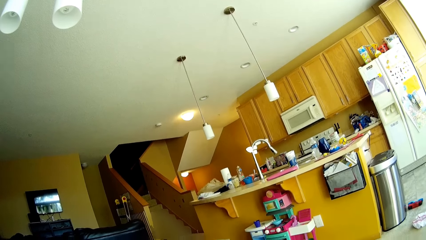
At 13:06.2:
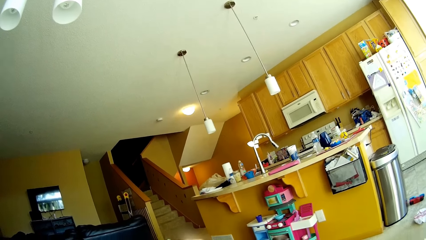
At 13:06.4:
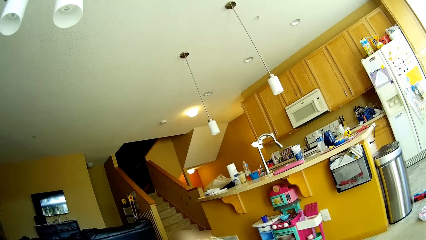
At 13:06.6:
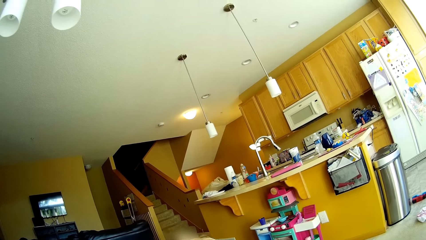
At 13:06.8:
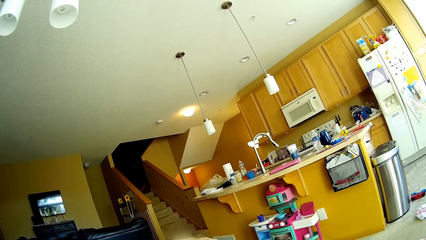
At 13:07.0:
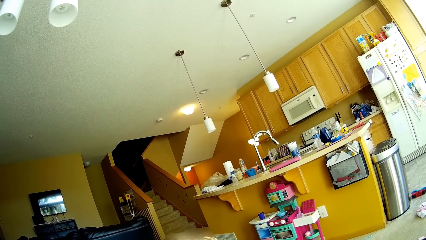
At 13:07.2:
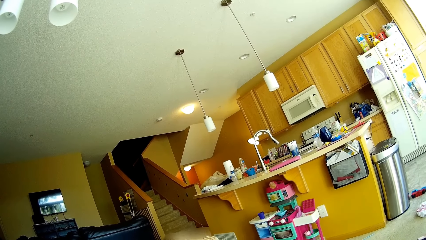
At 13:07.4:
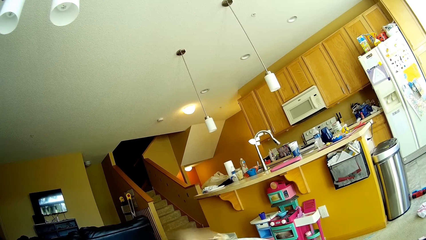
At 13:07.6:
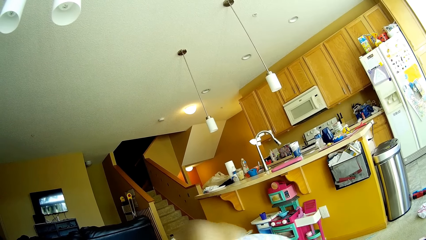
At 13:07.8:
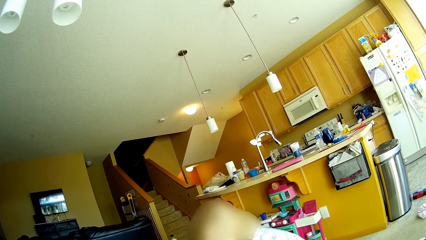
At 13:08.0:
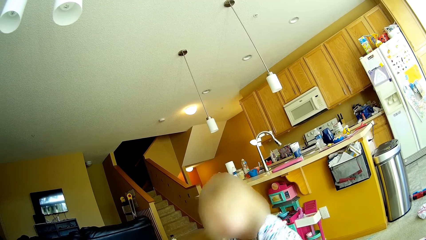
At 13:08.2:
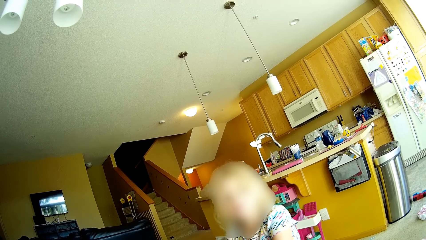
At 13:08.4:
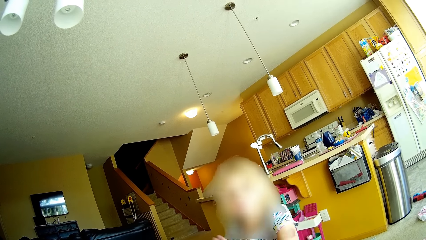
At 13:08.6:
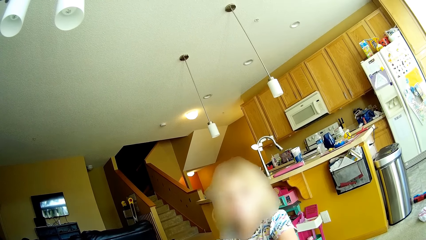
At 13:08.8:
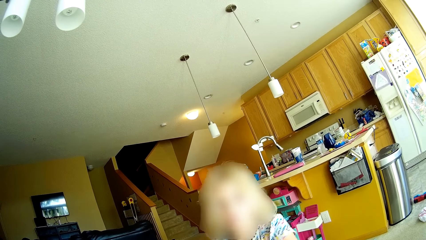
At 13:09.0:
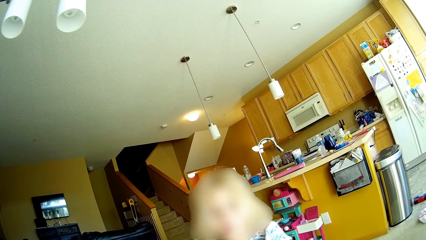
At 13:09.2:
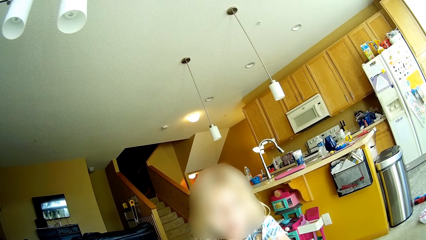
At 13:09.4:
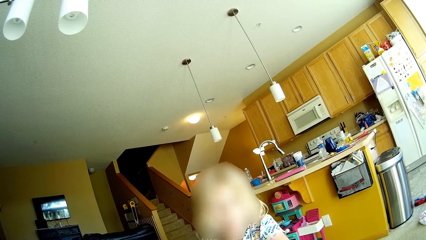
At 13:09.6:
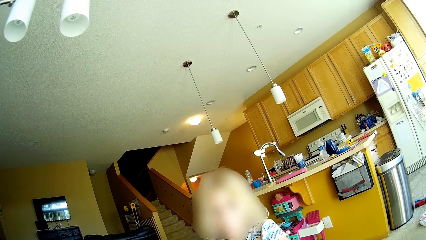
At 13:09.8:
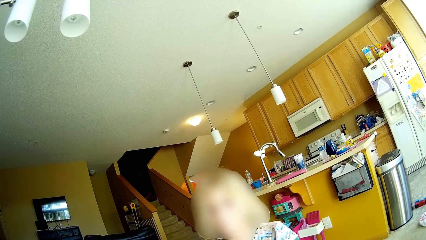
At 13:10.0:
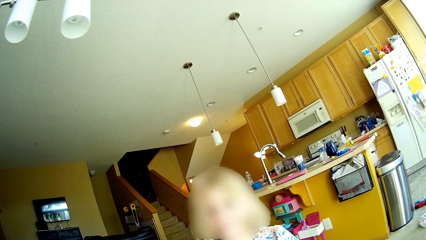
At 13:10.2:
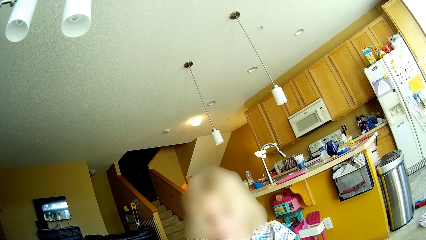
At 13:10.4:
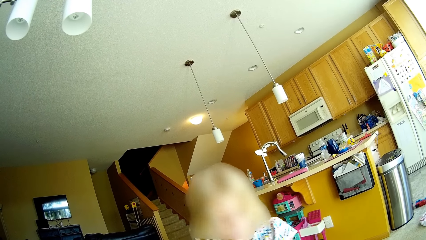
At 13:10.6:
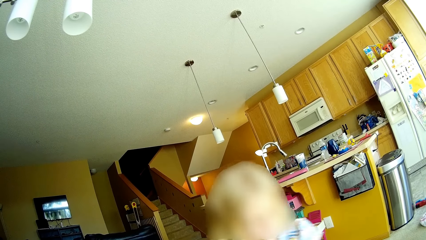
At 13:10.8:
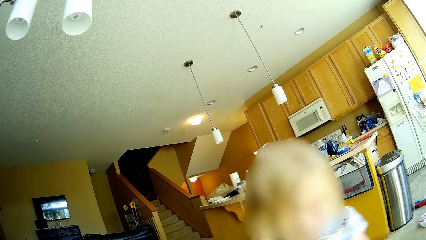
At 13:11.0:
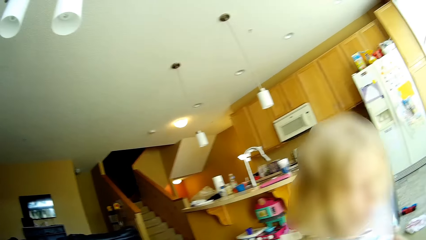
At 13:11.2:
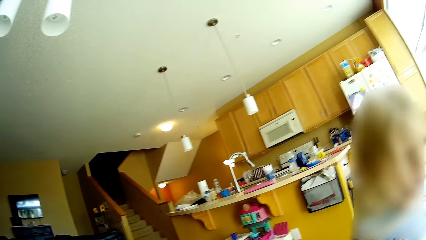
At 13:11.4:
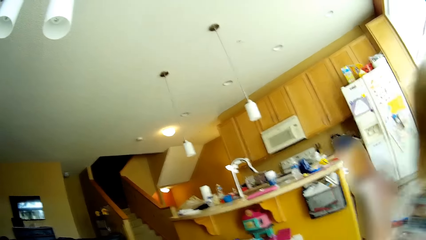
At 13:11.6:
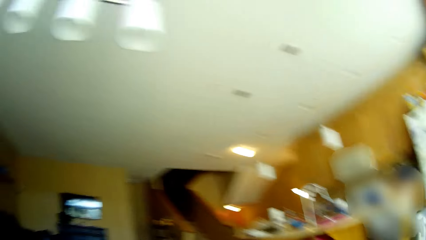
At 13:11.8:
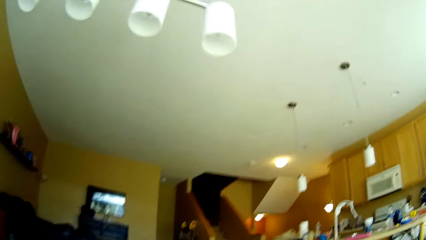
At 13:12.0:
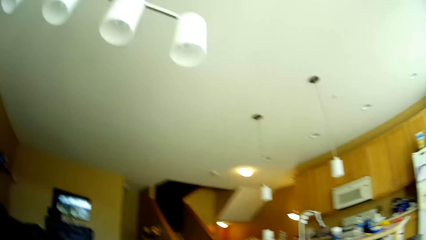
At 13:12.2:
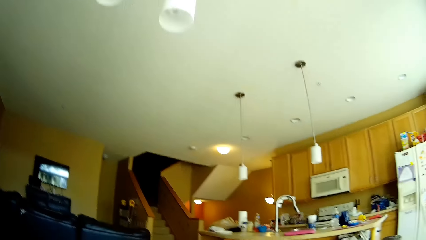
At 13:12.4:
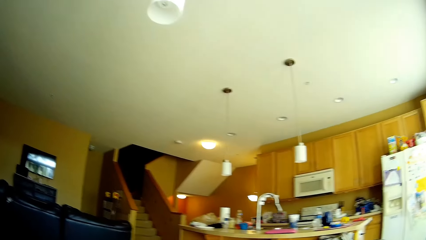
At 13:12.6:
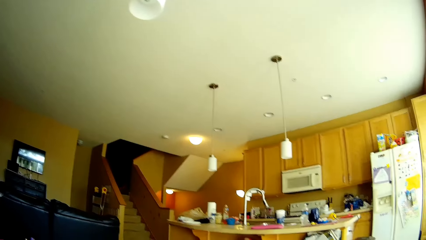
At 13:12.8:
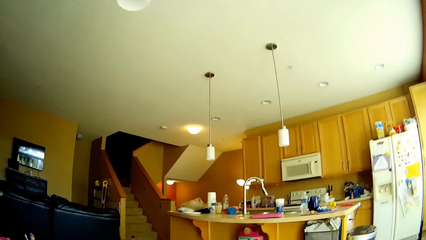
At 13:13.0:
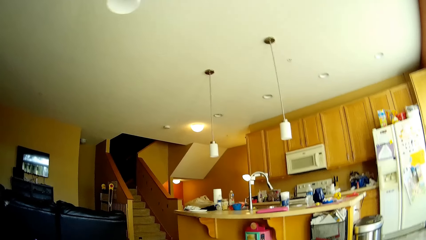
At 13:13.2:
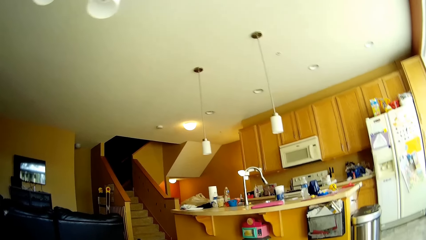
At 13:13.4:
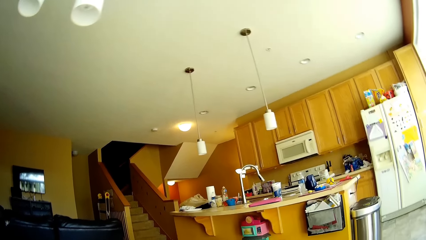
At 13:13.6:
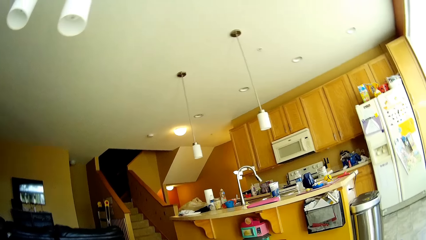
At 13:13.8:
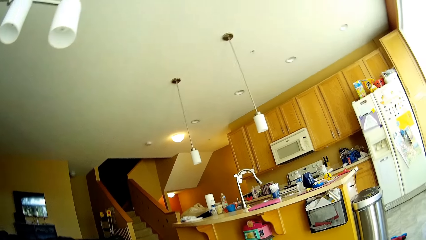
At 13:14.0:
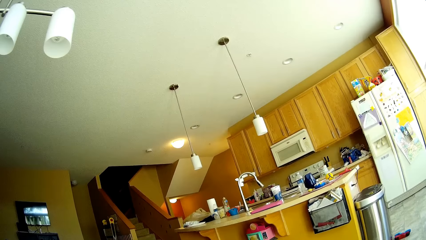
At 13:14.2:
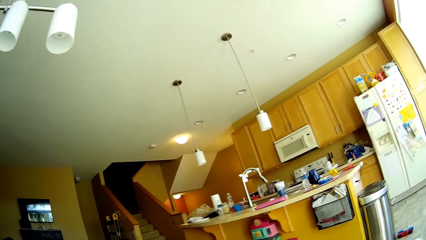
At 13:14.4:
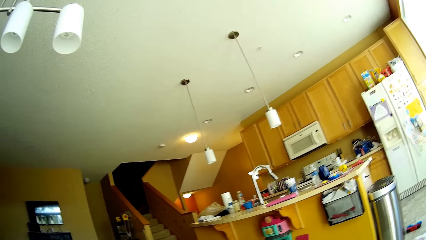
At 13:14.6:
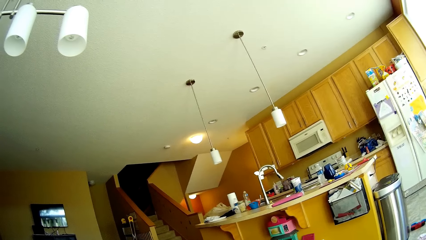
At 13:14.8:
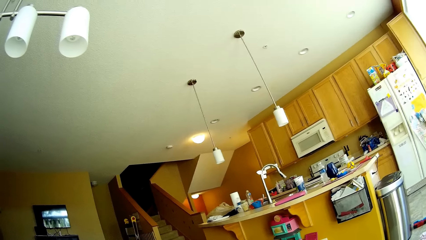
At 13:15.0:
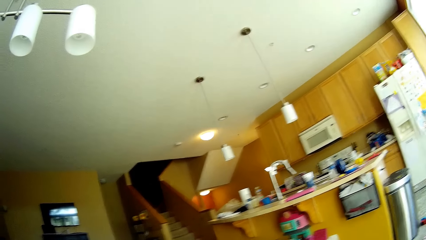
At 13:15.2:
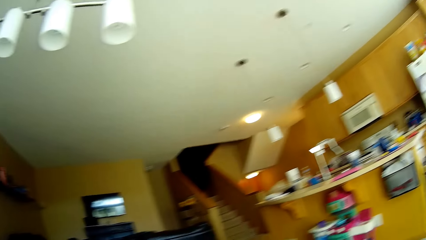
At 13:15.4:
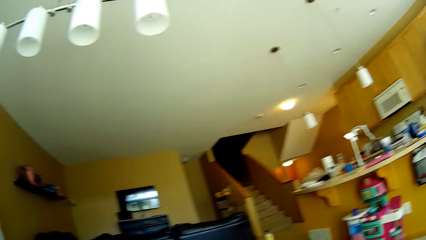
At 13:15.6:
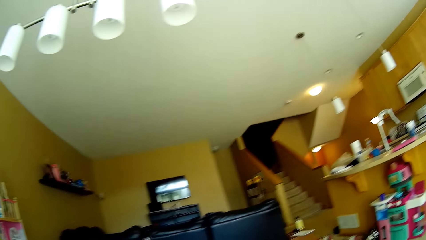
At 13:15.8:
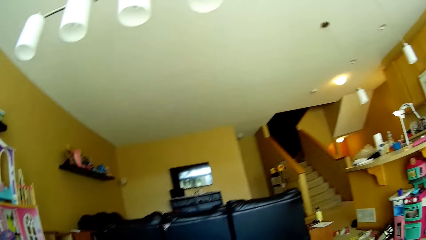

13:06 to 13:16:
The camera wearer looks around. A girl walks towards the camera wearer. The girl hits the camera wearer with her right hand.

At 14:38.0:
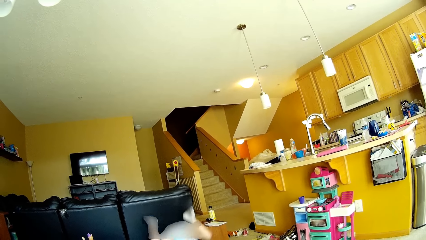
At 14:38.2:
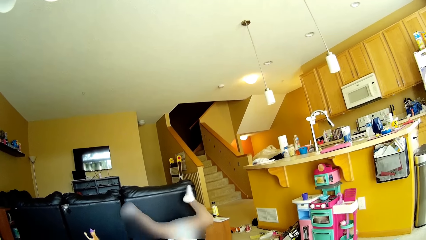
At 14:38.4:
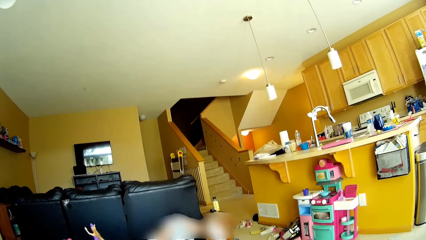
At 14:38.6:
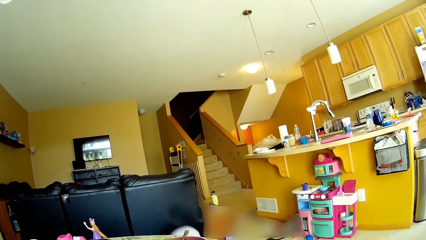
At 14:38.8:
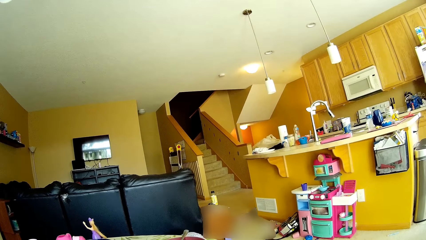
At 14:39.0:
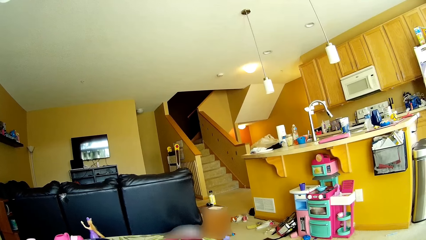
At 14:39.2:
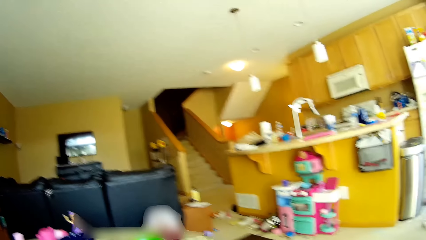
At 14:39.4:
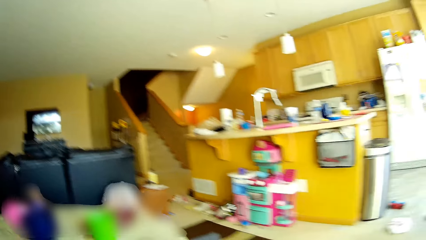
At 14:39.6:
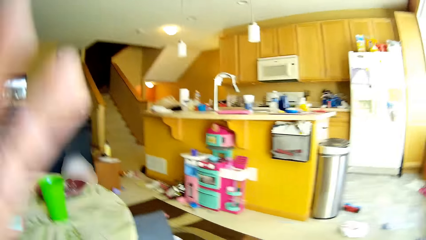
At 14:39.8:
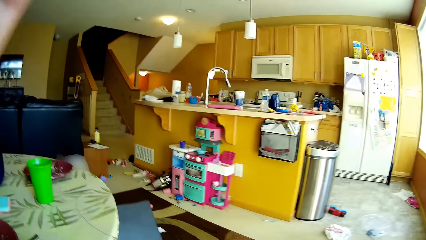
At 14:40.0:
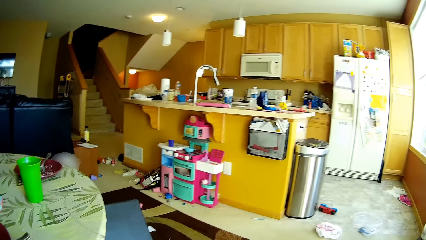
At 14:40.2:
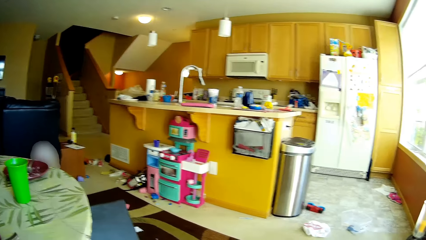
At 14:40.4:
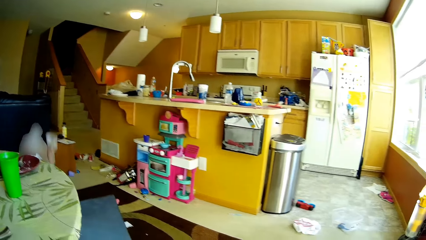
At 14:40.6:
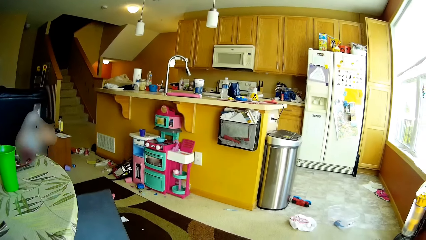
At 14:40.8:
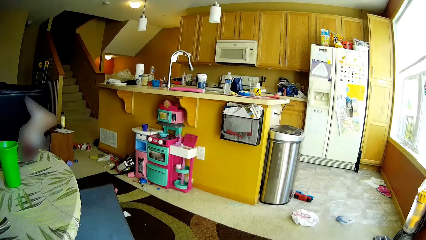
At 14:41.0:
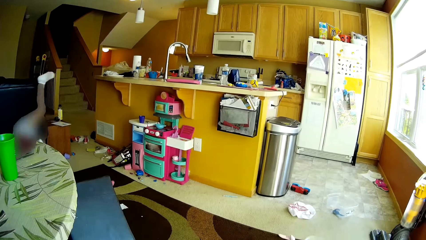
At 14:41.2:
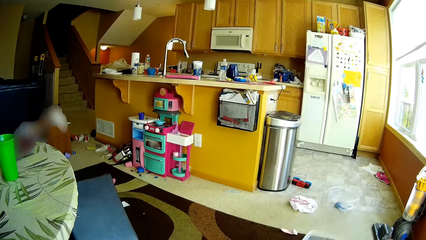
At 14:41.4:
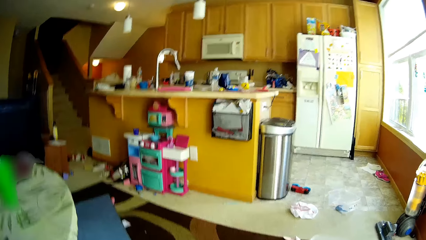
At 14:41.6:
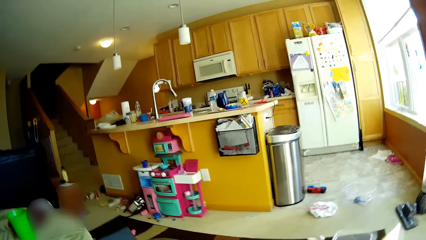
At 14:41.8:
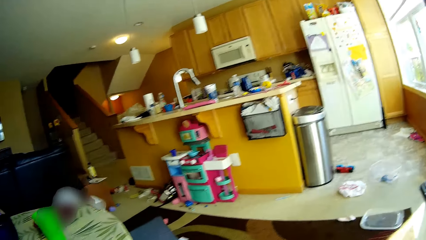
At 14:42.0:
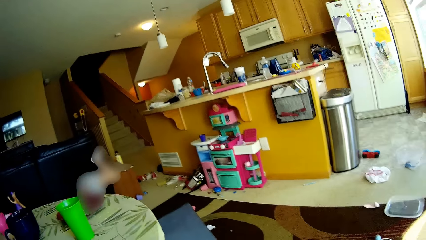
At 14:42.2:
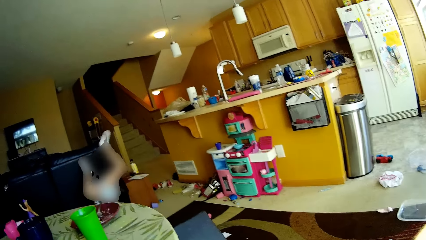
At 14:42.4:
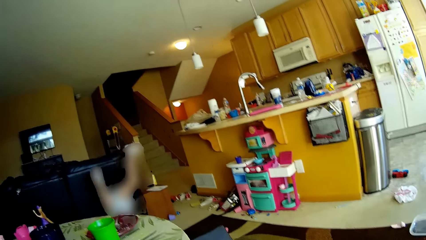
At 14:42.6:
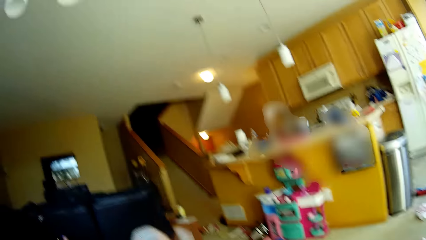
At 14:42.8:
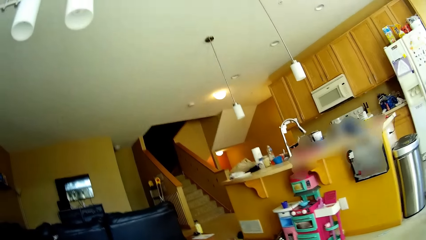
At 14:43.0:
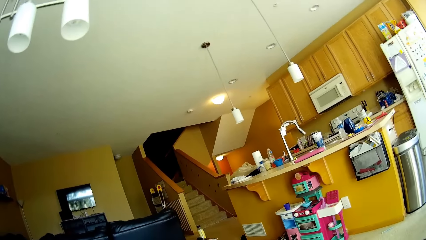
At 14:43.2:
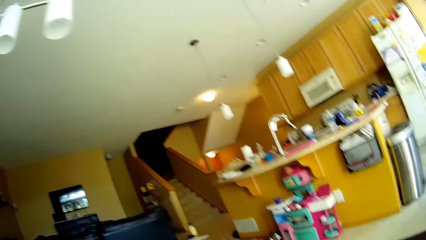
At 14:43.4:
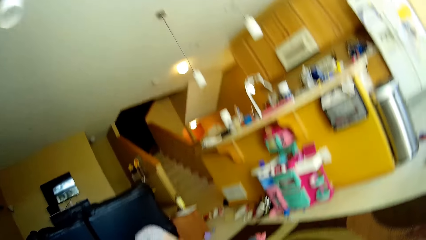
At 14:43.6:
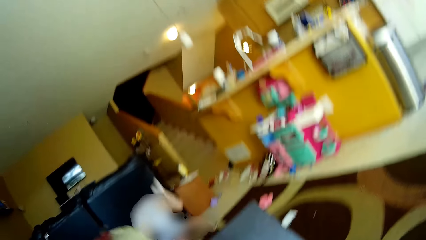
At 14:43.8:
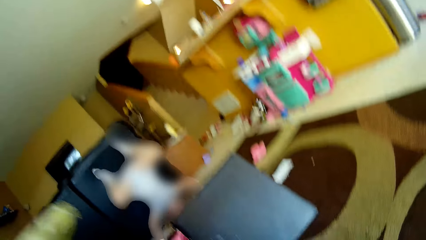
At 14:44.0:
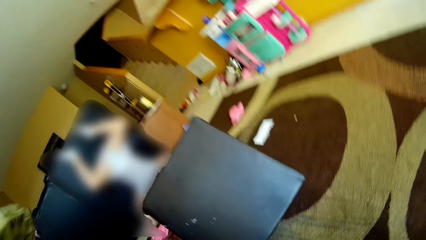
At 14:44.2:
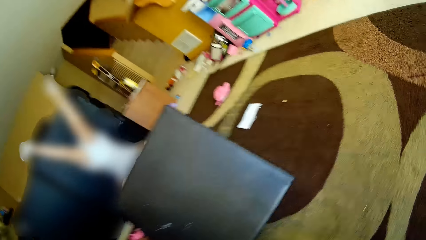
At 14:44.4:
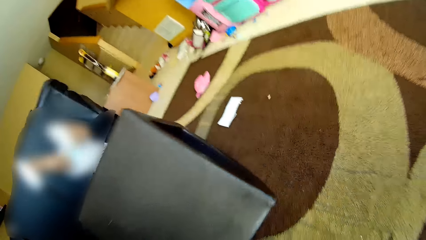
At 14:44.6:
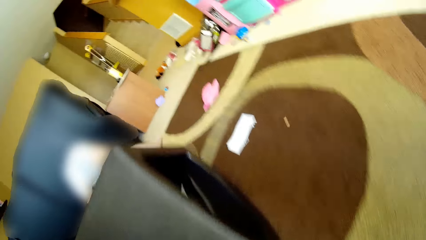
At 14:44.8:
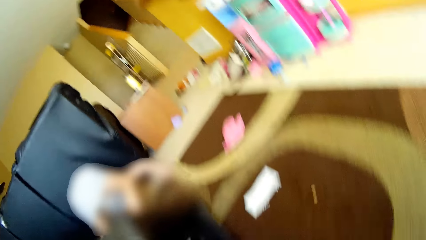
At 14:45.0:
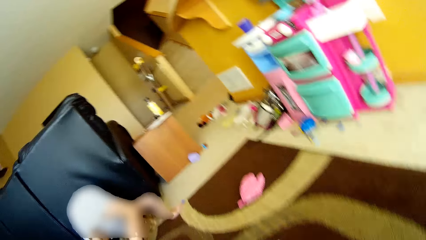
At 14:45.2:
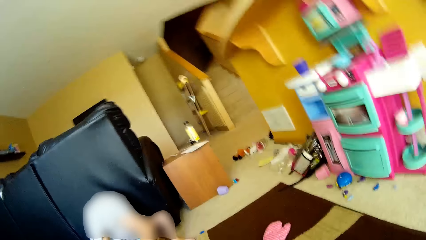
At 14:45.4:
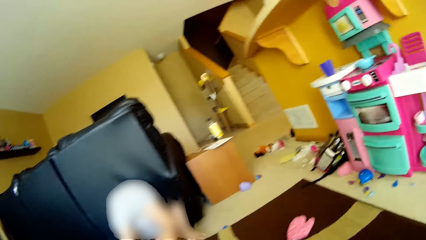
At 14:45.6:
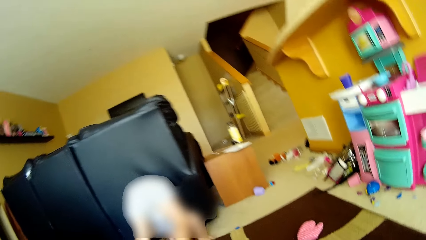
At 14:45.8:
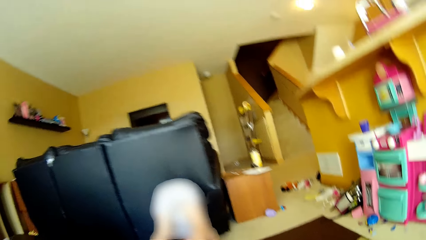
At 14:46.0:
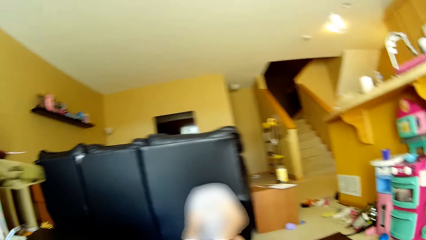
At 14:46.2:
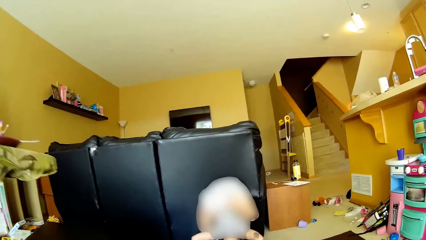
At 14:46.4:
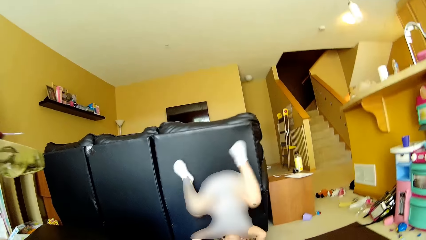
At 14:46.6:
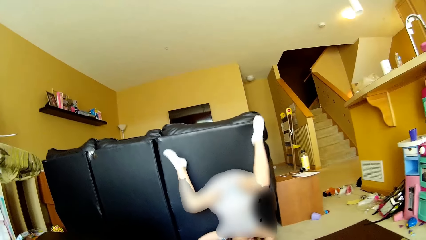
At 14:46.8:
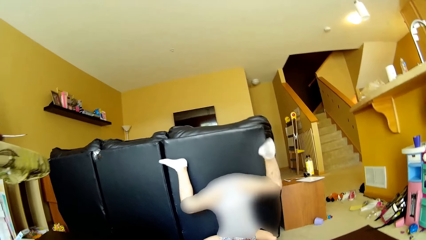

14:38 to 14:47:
The camera wearer touches their face with their left hand. They lift their hand. The girl does somersaults. The camera wearer looks around. They walk in the room.
